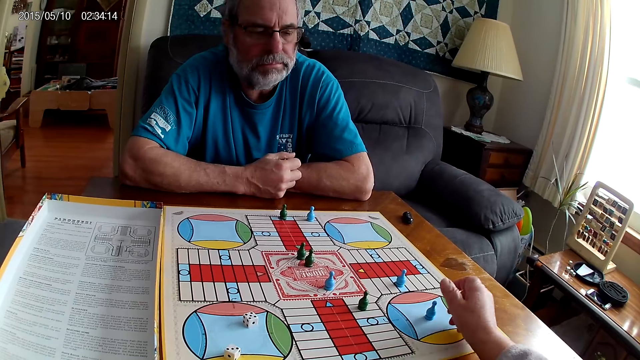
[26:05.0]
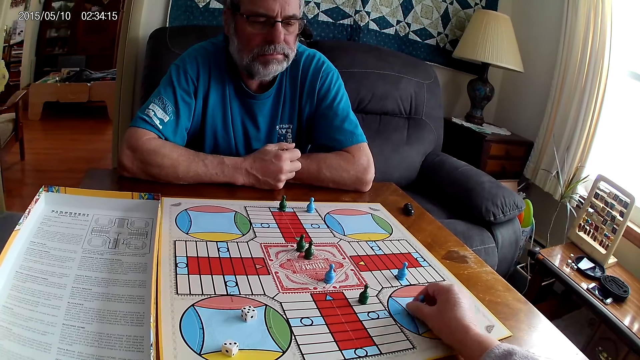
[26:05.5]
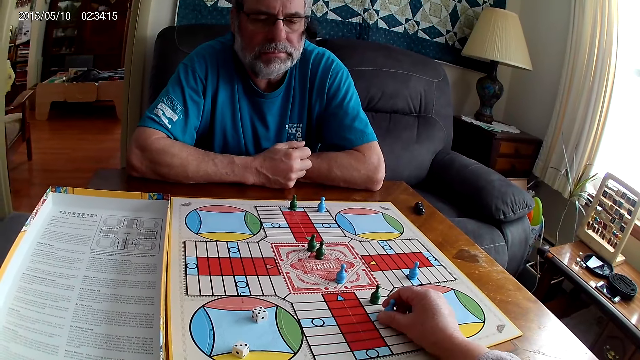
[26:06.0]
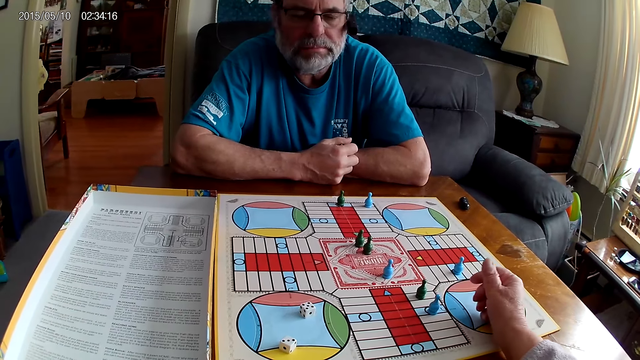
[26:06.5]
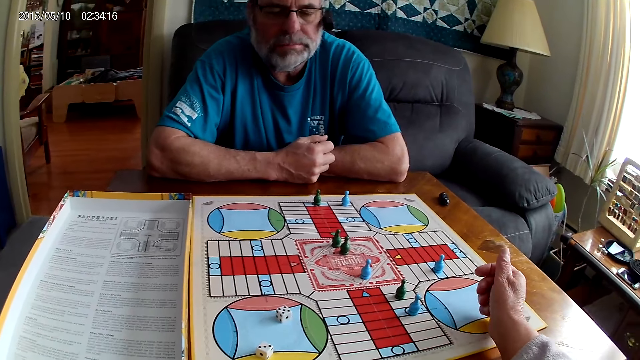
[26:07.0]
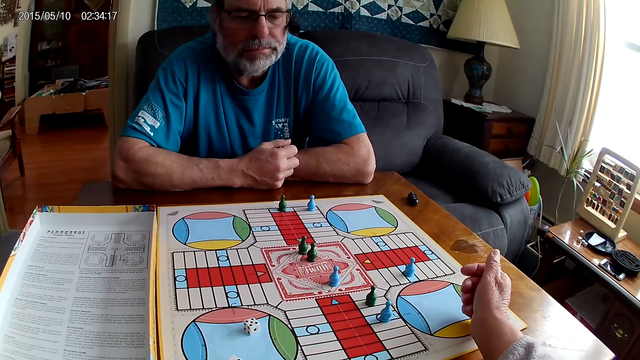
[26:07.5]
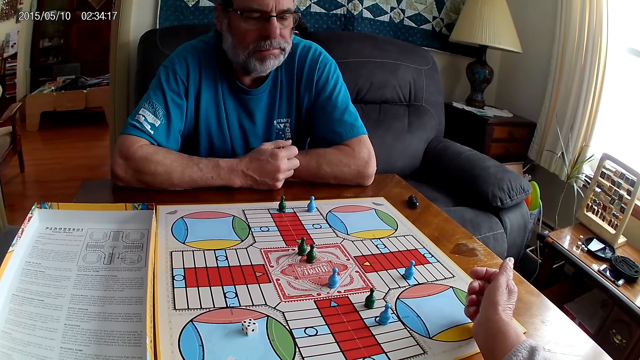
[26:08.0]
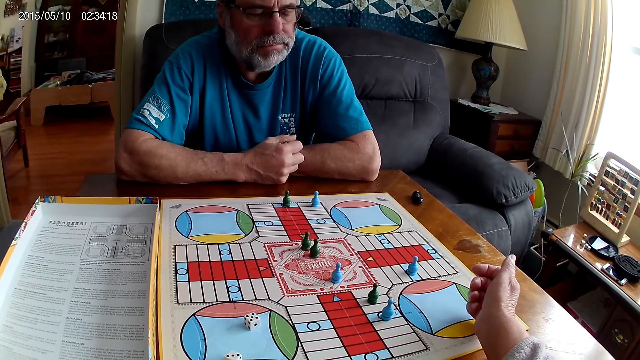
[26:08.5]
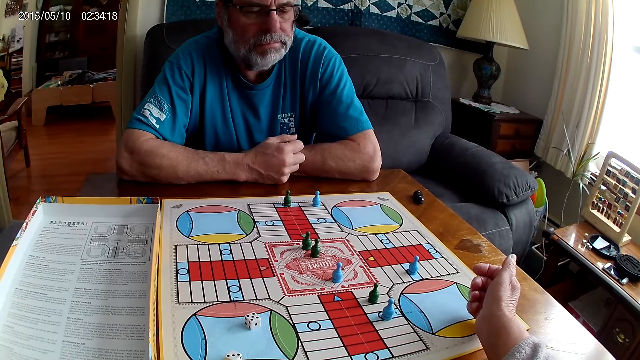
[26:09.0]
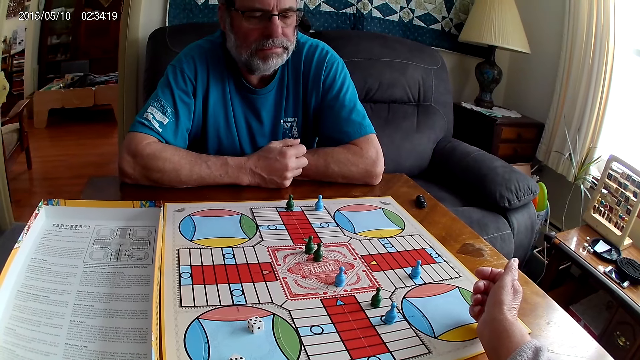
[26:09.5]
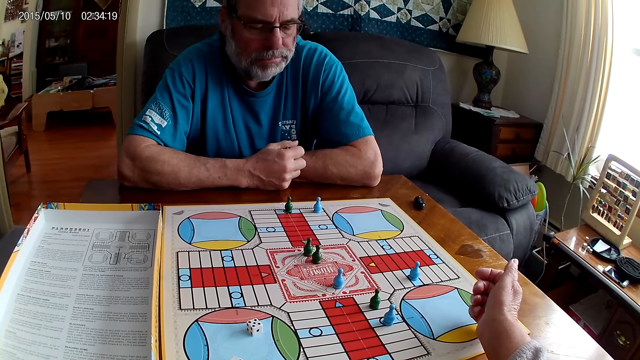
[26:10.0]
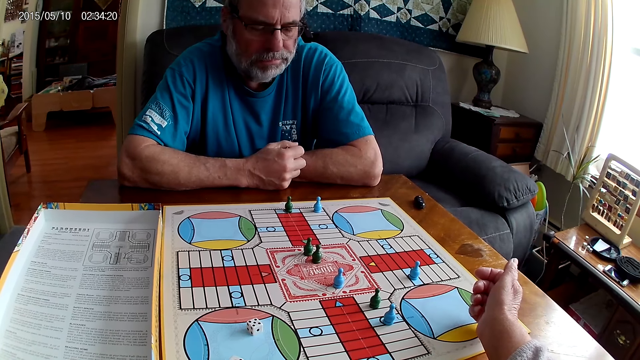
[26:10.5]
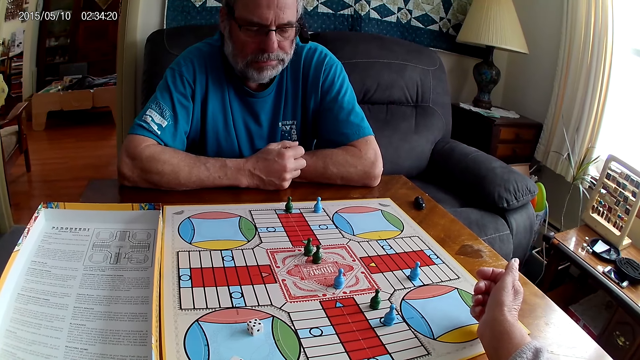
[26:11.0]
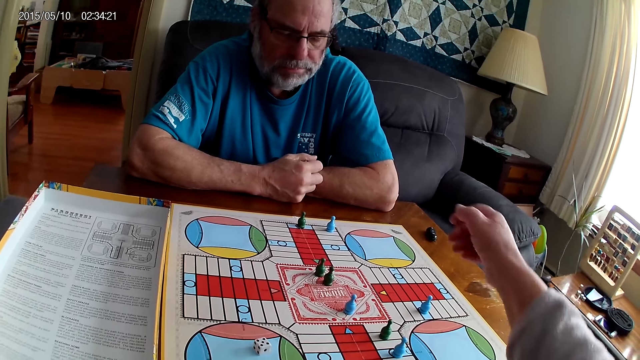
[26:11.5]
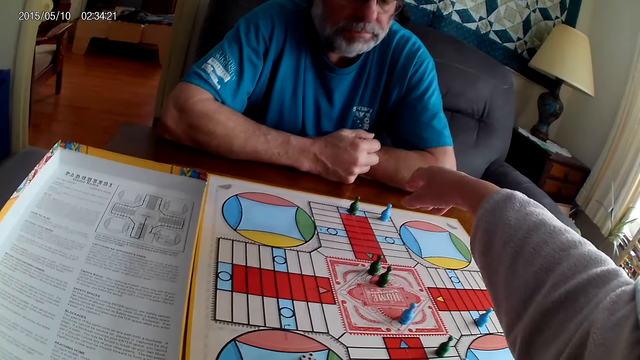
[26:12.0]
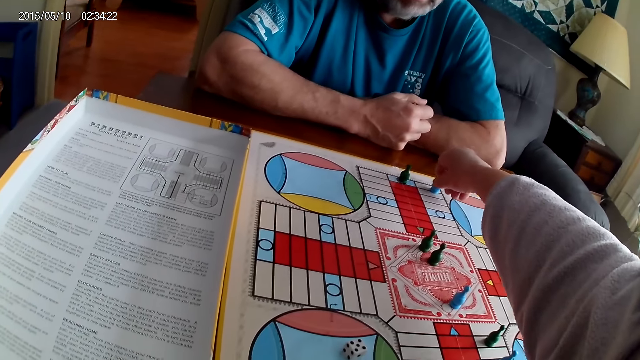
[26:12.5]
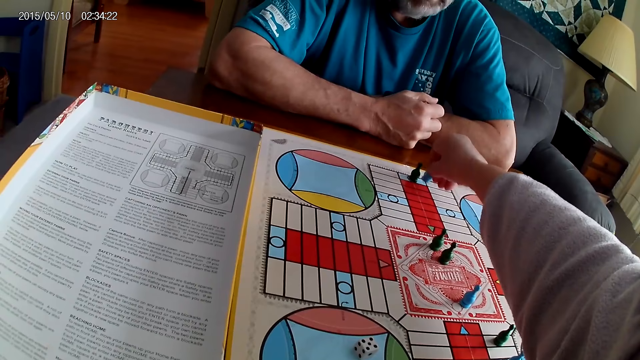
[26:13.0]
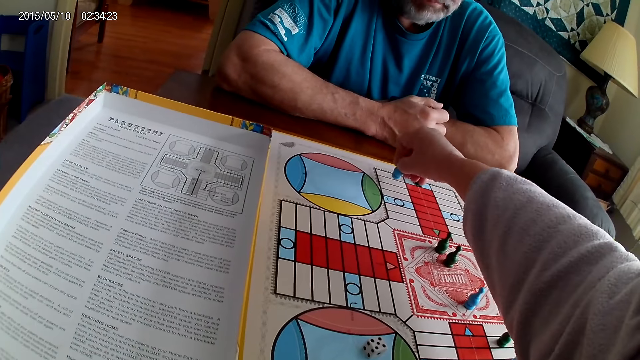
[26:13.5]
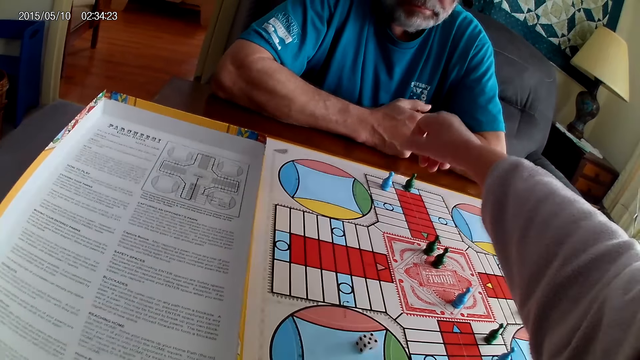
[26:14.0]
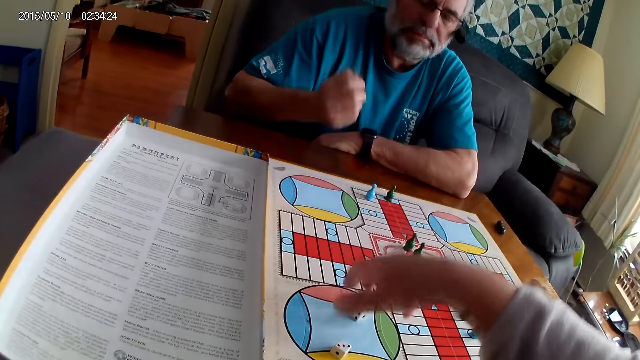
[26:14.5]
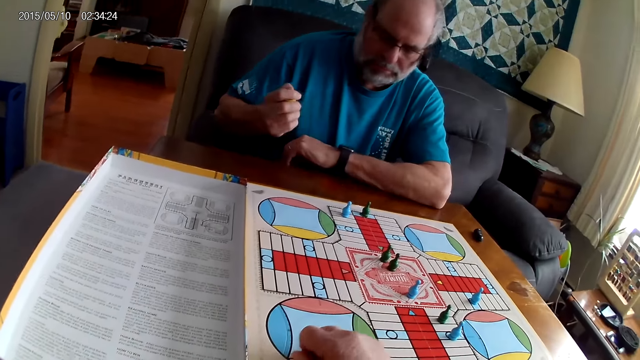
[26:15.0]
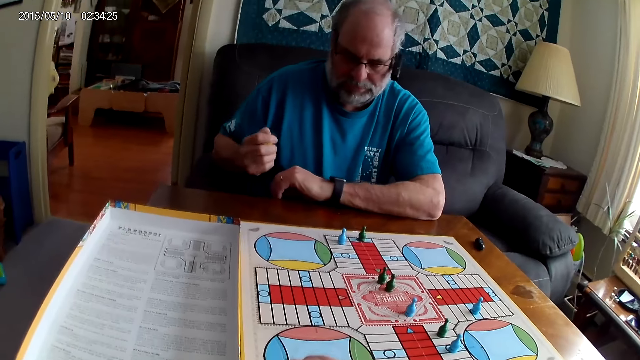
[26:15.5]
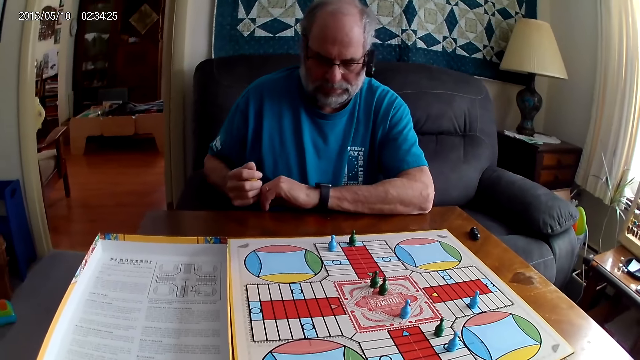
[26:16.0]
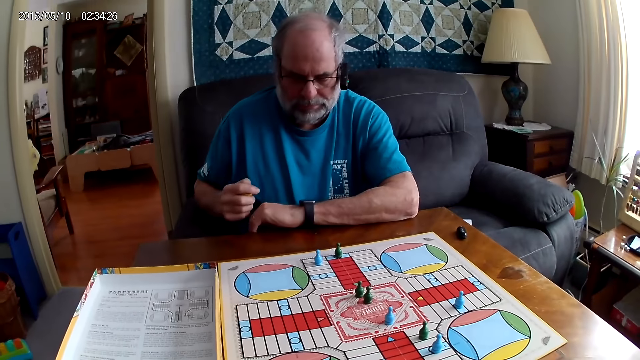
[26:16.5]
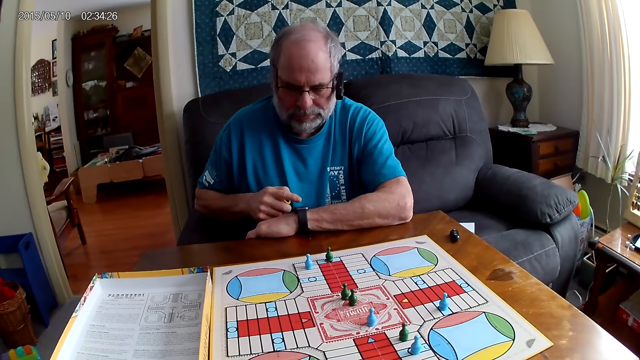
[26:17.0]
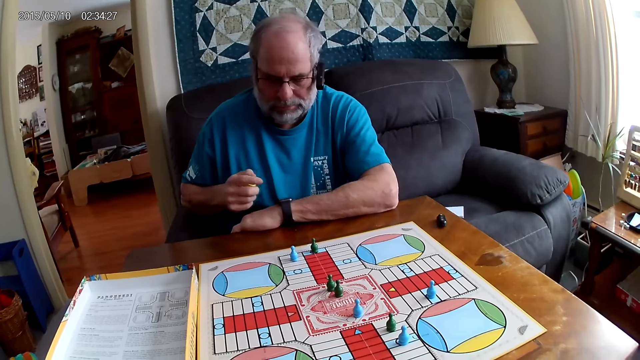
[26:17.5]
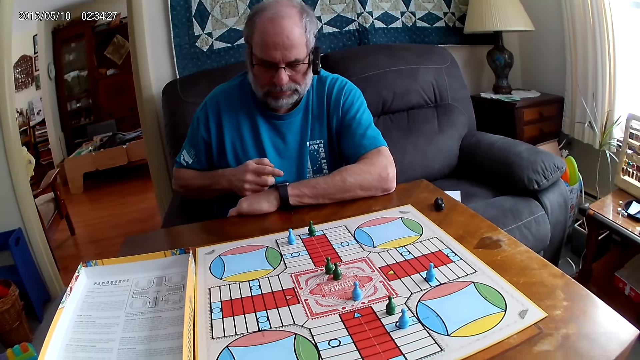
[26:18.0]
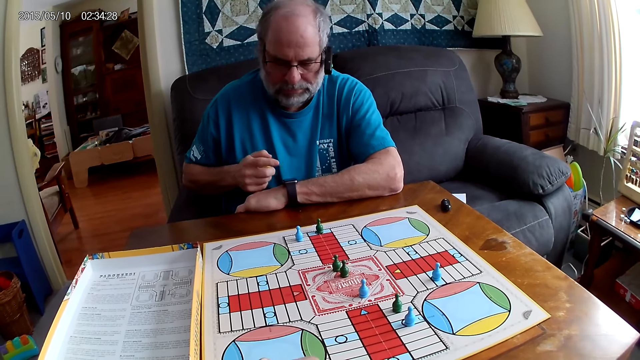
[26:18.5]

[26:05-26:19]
The camera wearer moves a blue pawn on the Ludo board with her right hand. She stares at the board game. She moves the blue pawn through some cells on the Ludo board with her right hand. A man shuffles the dice in the container with his right hand. The camera wearer picks the dice on the Ludo board with her right hand. The man checks the wrist watch on his left hand with his right hand and touches the watch.

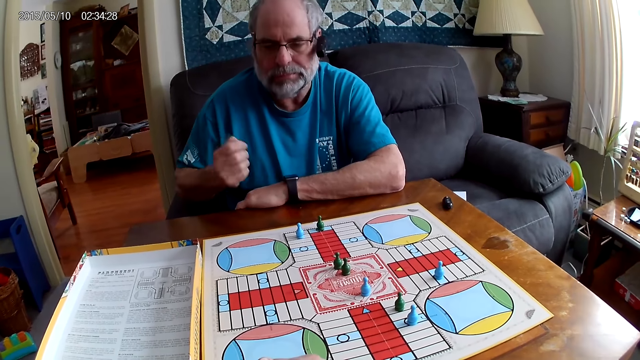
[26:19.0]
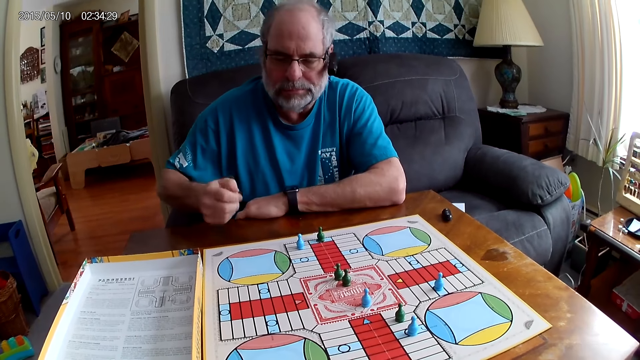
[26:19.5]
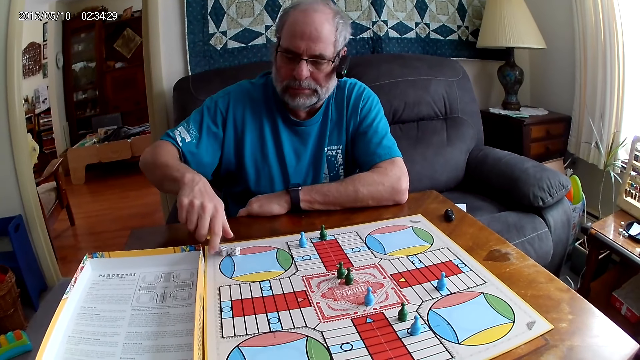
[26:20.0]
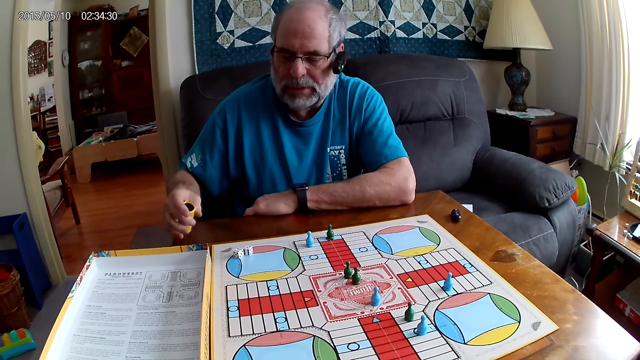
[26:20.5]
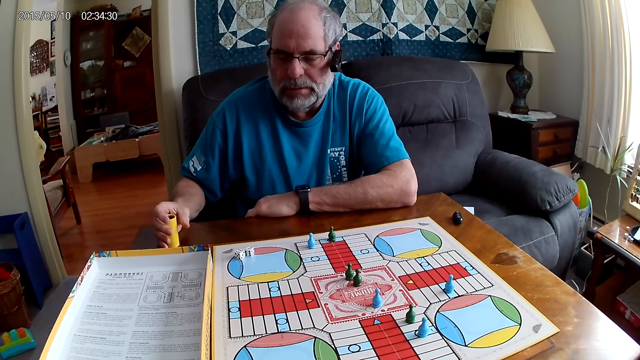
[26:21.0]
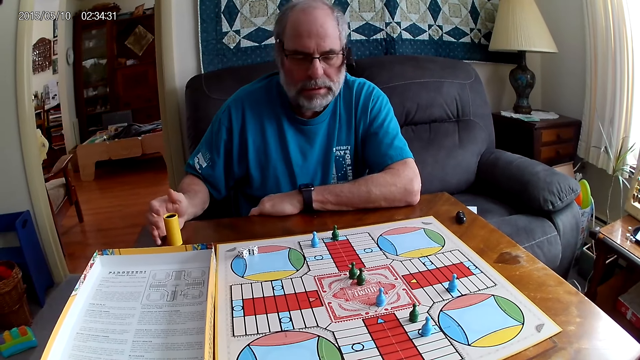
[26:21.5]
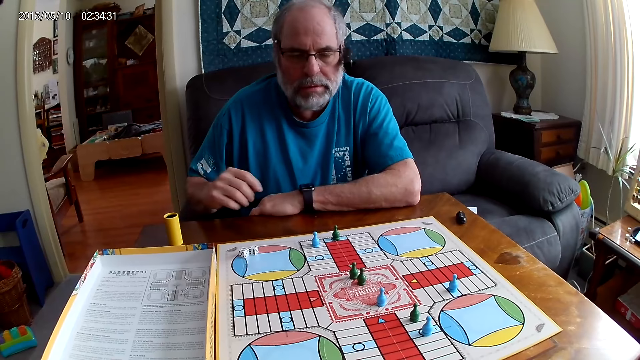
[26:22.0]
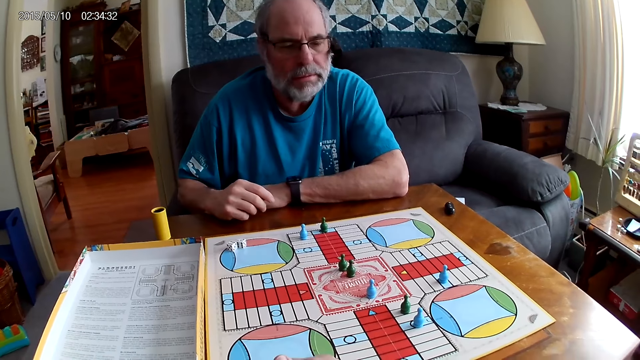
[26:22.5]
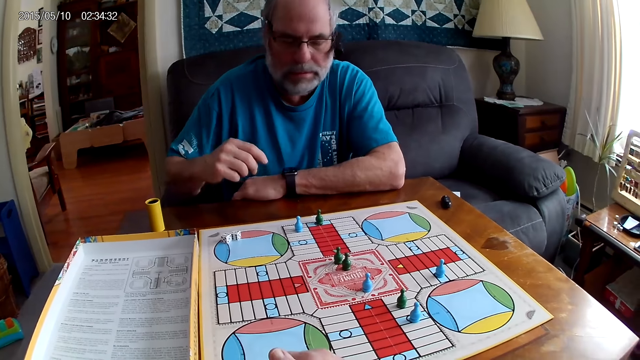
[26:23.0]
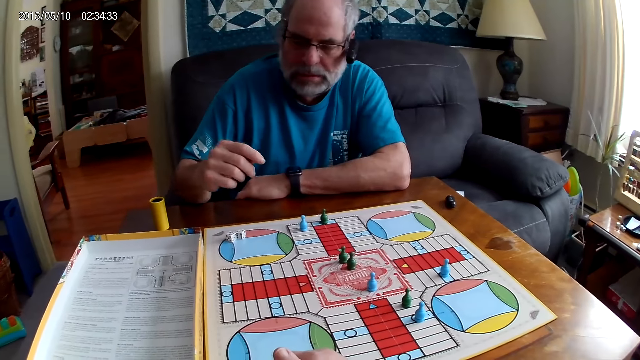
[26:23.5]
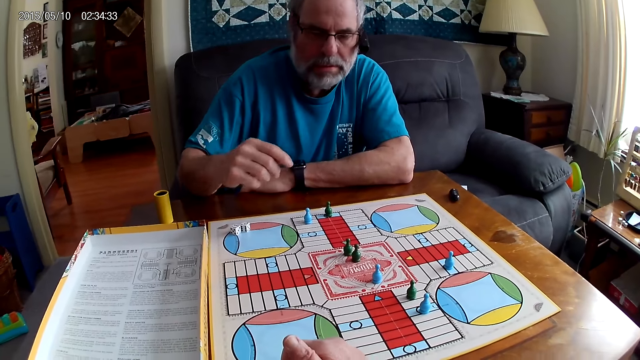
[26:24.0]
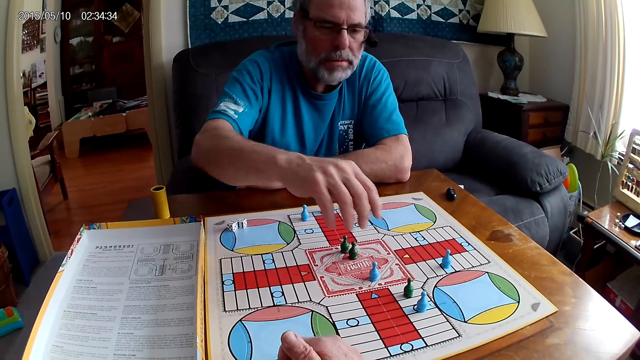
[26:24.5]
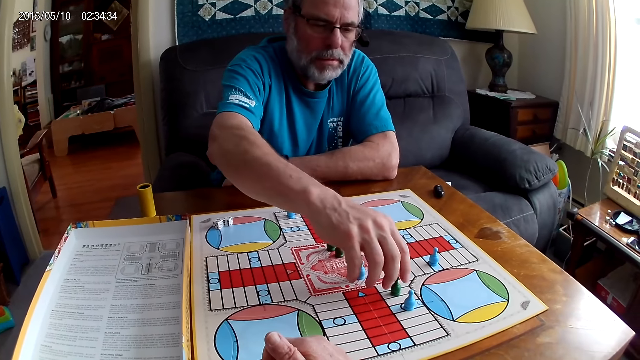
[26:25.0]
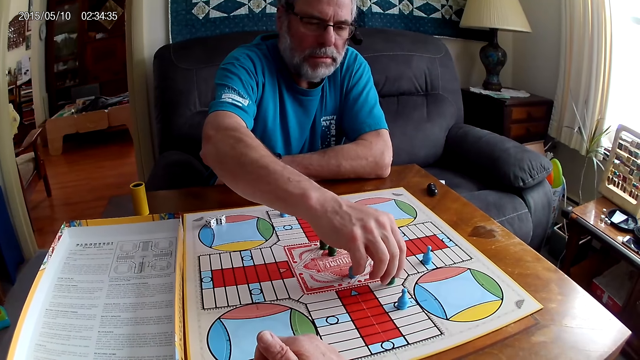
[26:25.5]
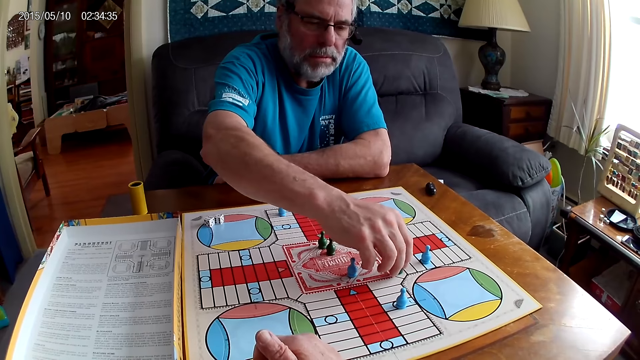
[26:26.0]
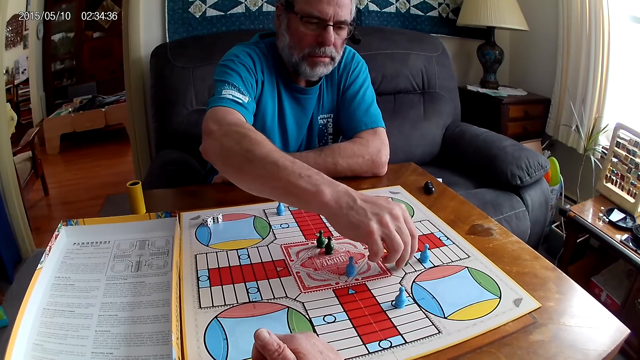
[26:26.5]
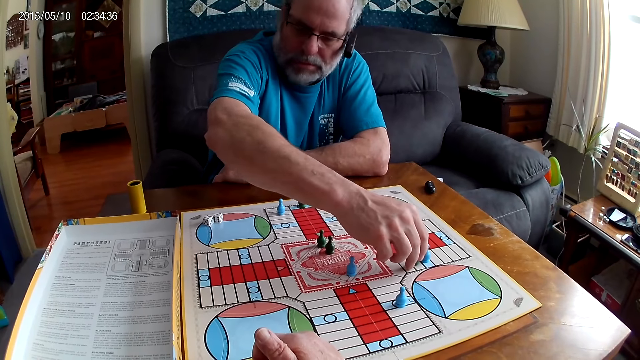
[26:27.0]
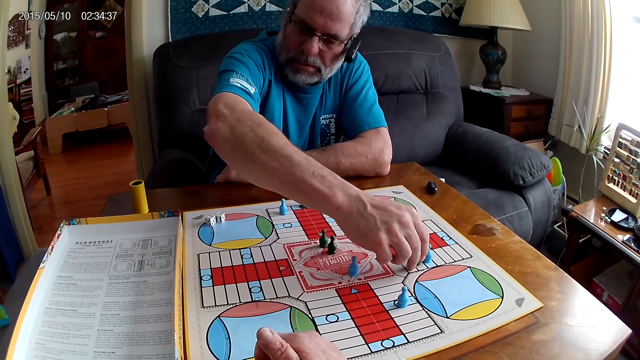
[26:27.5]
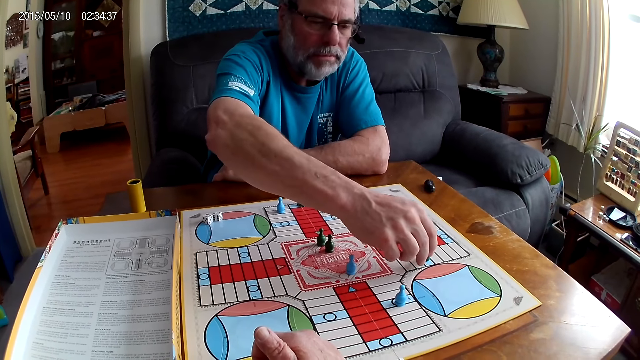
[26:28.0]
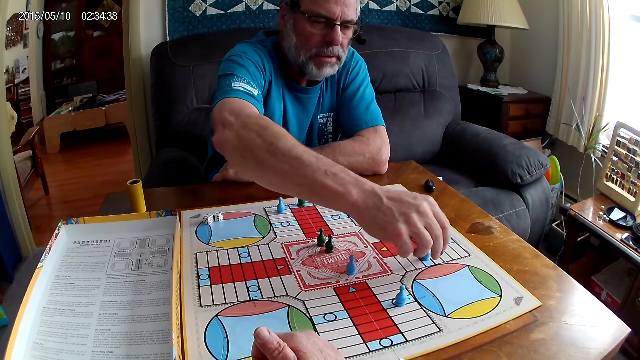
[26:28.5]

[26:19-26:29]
A man shuffles the dice in the container with his right hand. He pours the dice in the container on the Ludo board with his right hand. He lays the dice cup on the table. He looks at the board game. He moves a green pawn through some cells on the Ludo board with his right hand.
